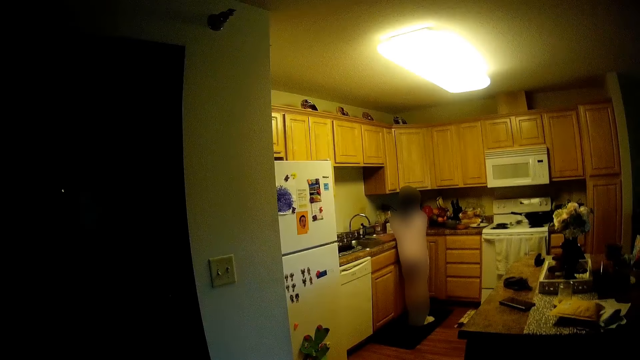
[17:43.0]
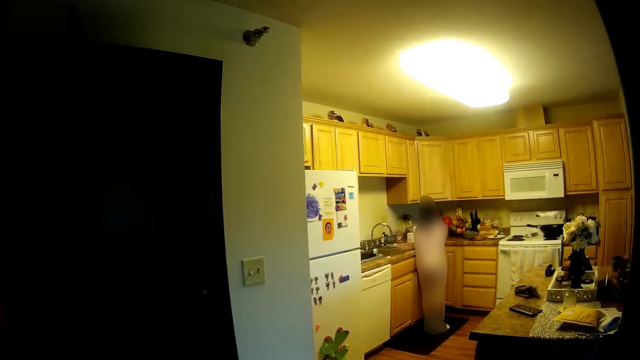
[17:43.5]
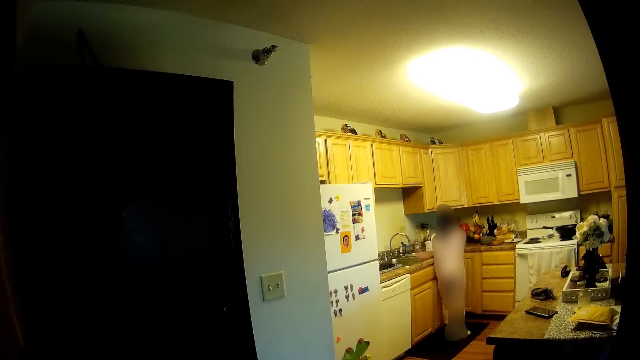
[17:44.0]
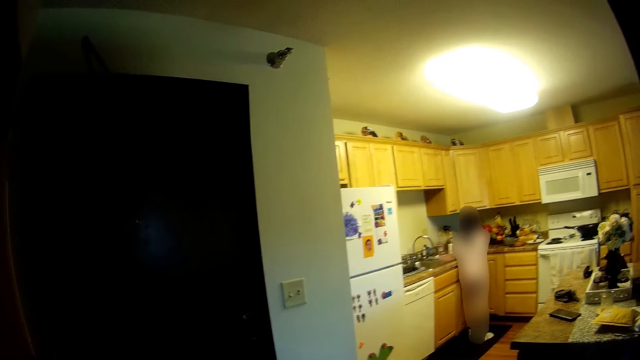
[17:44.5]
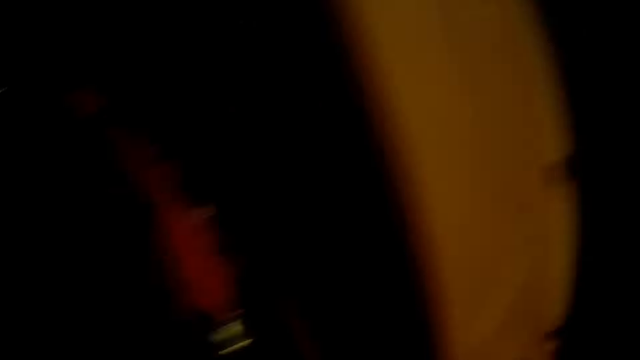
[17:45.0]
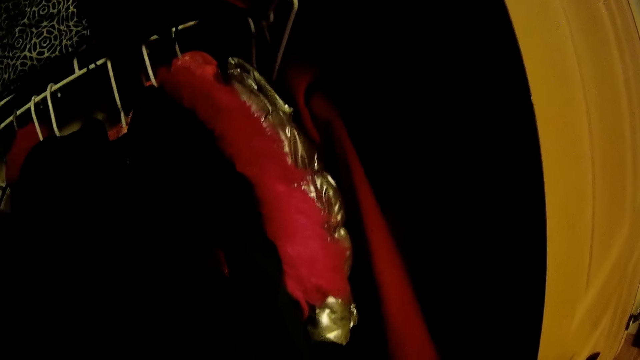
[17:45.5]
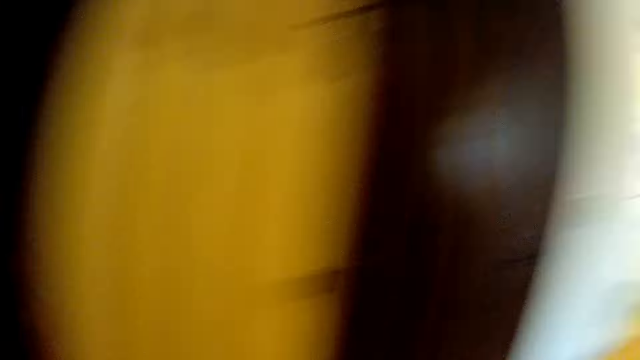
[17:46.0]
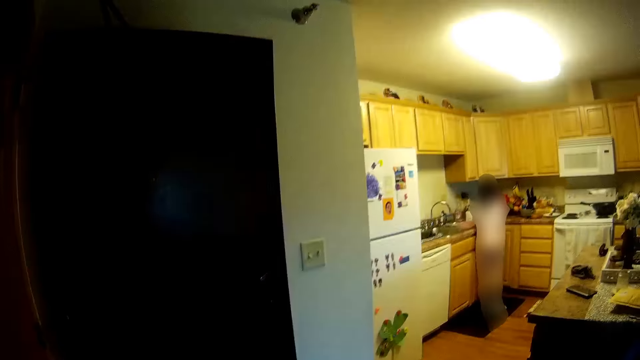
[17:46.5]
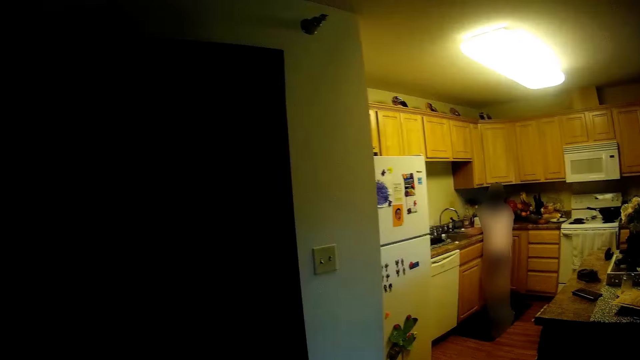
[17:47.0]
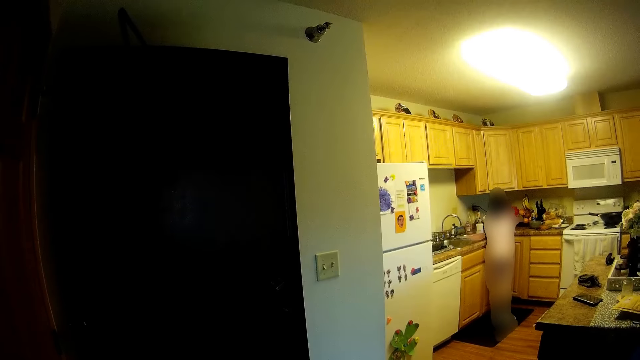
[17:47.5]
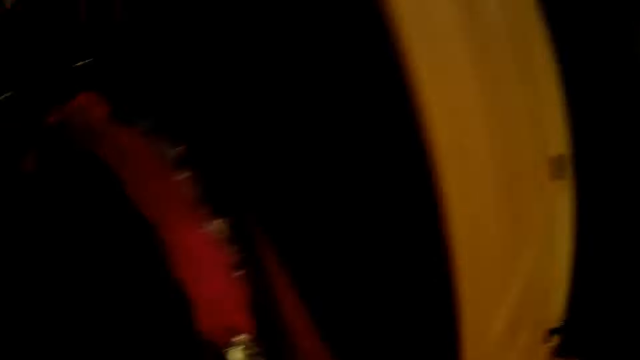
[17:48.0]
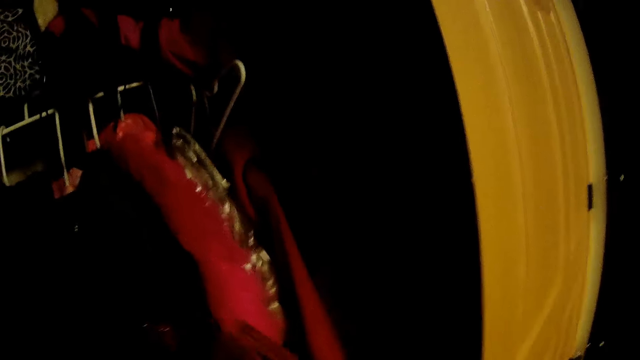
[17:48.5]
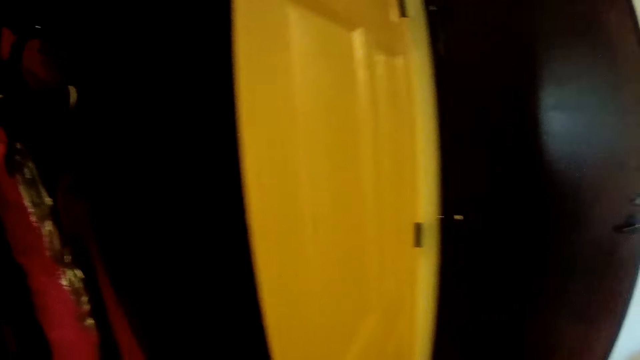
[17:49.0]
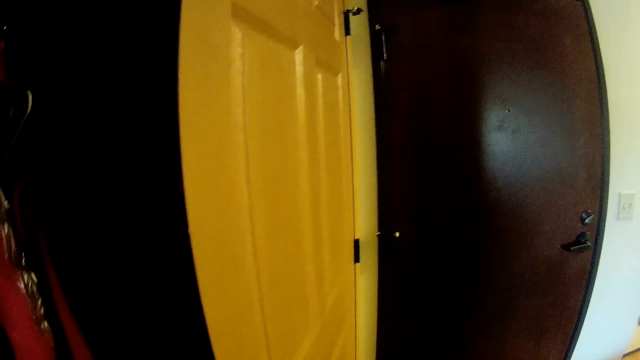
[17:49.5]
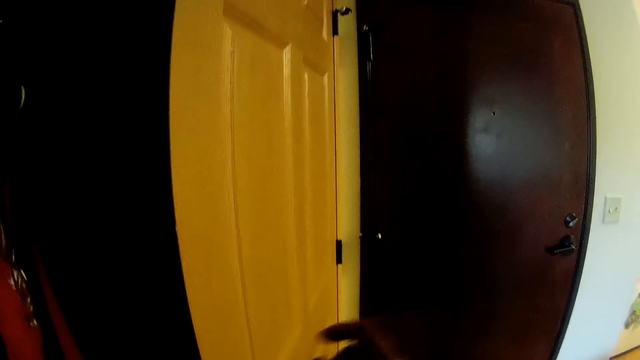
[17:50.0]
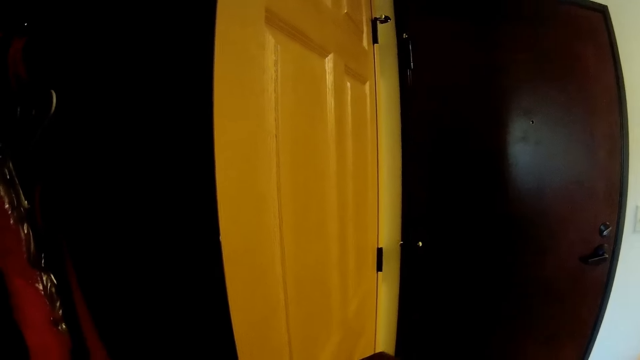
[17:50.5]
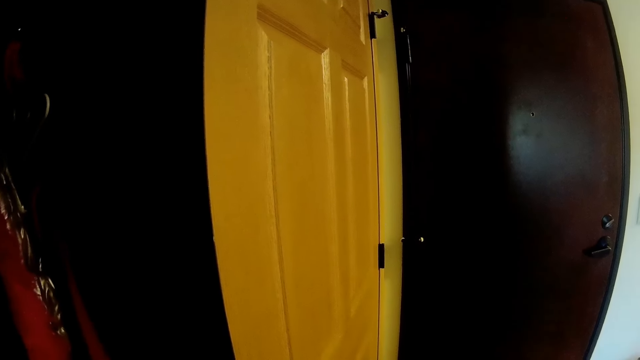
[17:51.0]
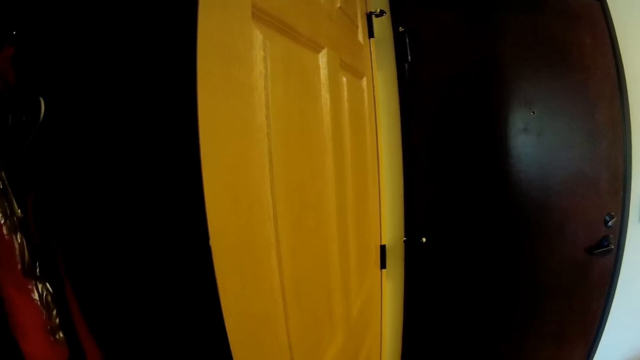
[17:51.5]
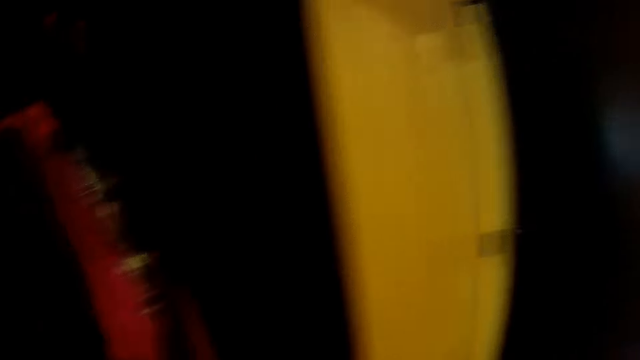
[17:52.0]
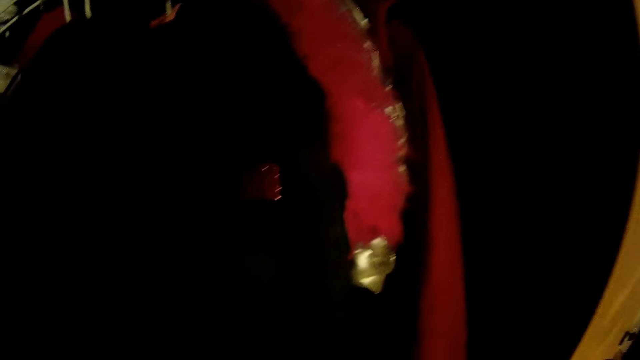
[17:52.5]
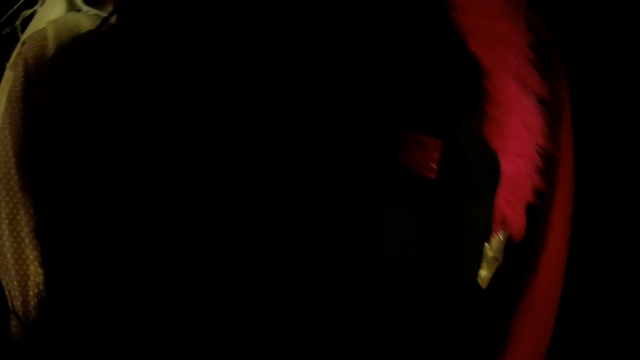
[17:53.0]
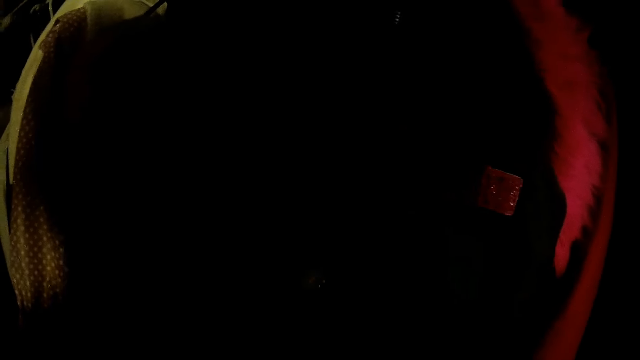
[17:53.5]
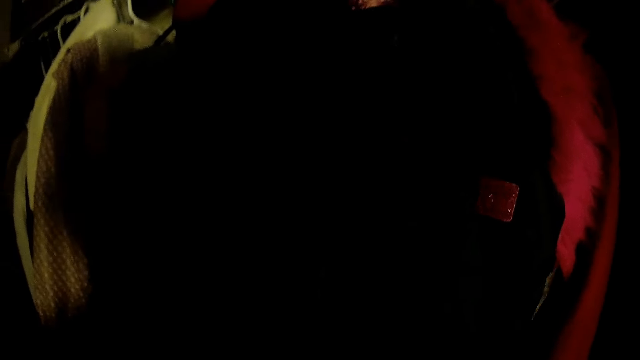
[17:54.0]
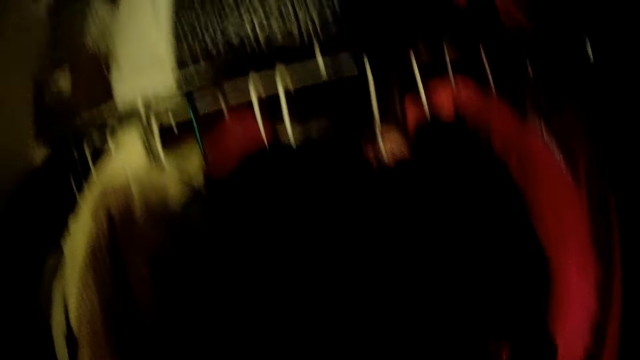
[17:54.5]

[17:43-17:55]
The camera wearer interacts with the girl.

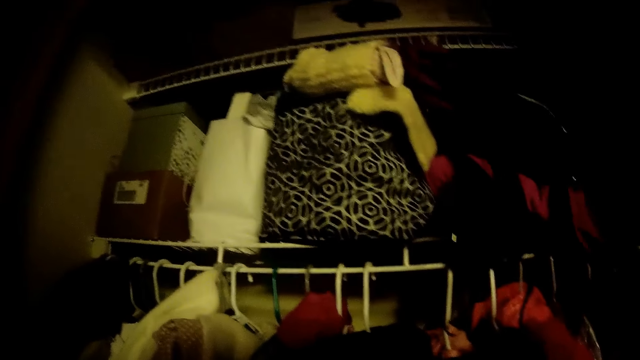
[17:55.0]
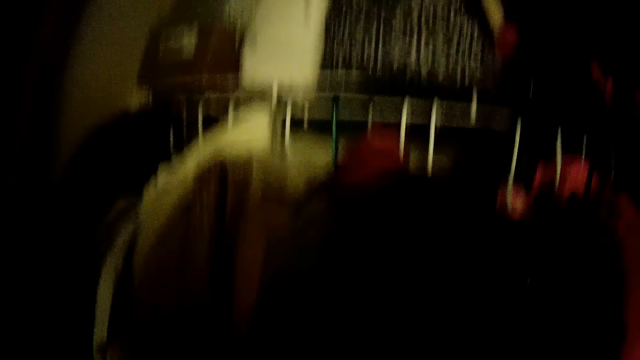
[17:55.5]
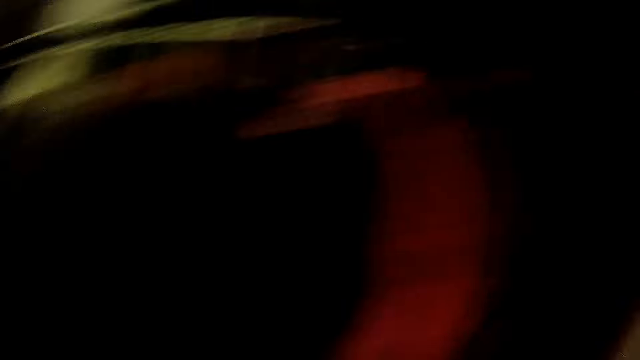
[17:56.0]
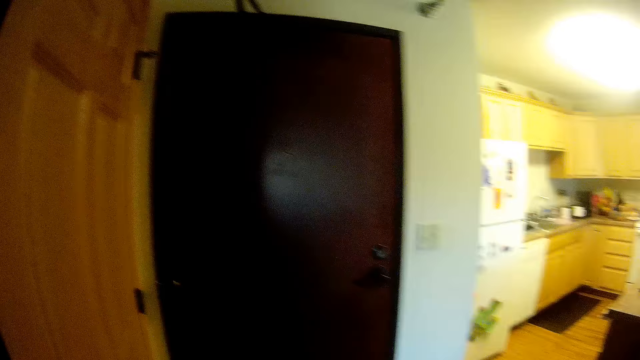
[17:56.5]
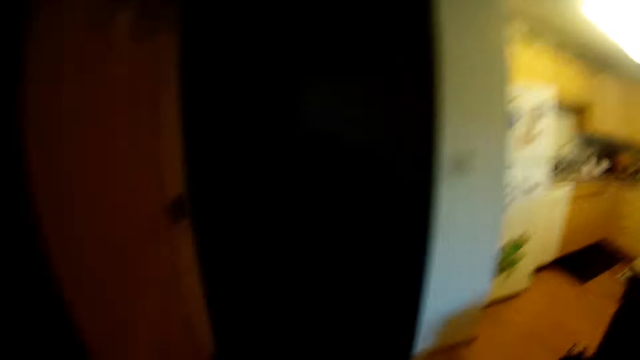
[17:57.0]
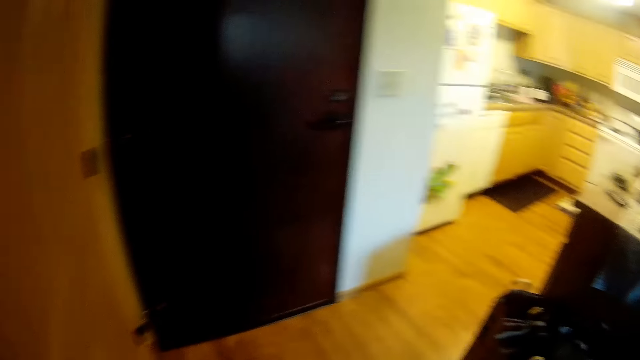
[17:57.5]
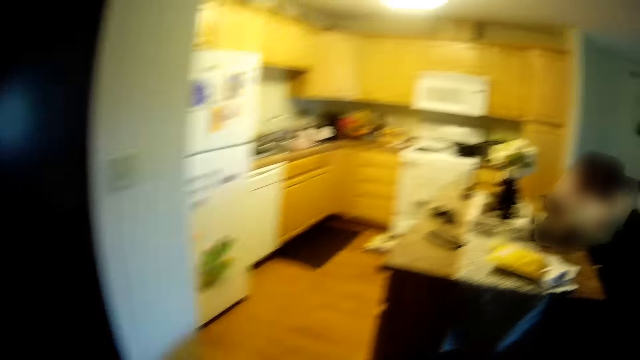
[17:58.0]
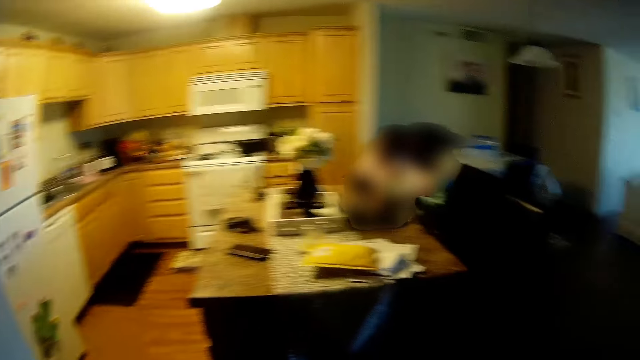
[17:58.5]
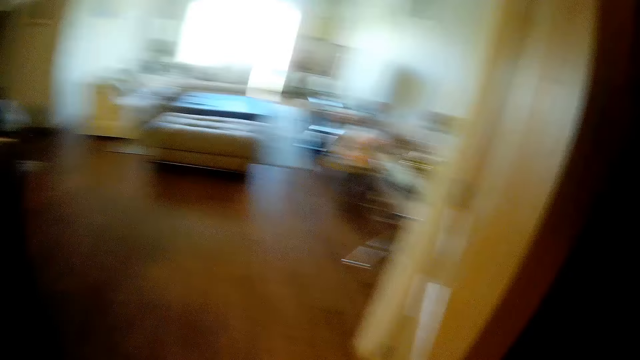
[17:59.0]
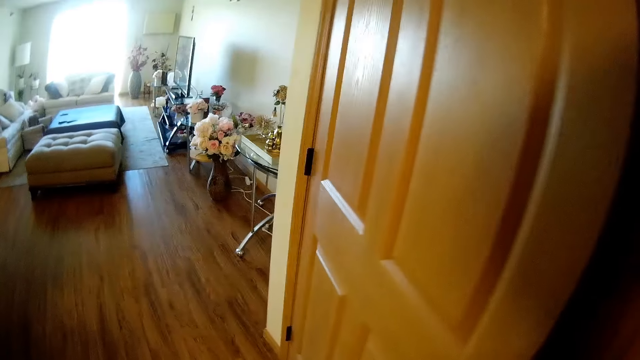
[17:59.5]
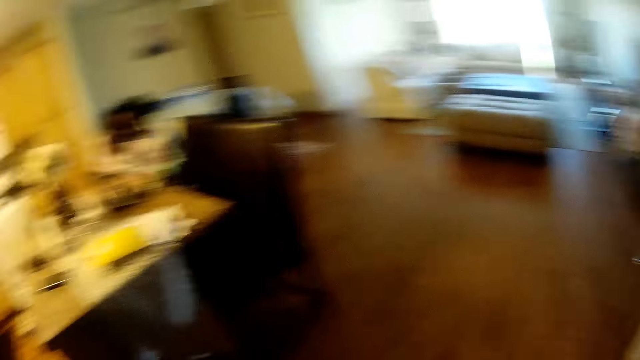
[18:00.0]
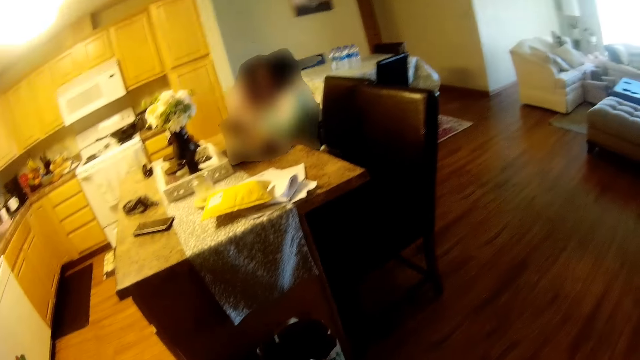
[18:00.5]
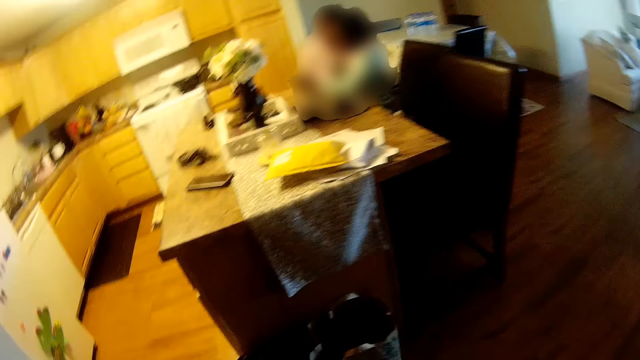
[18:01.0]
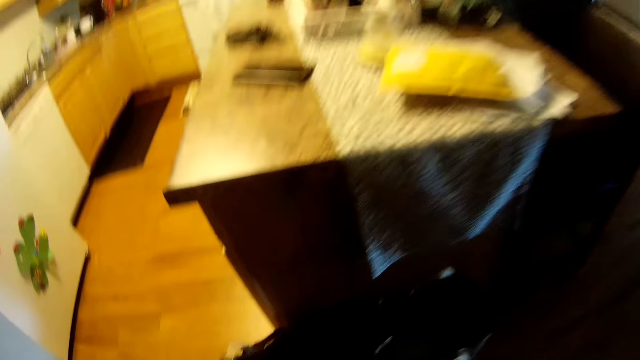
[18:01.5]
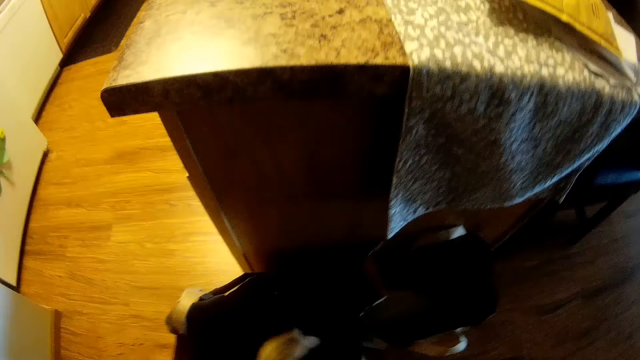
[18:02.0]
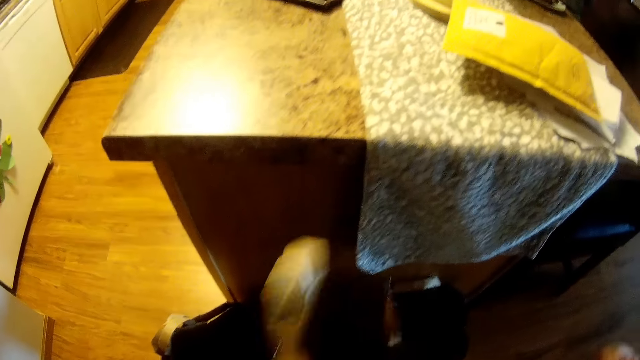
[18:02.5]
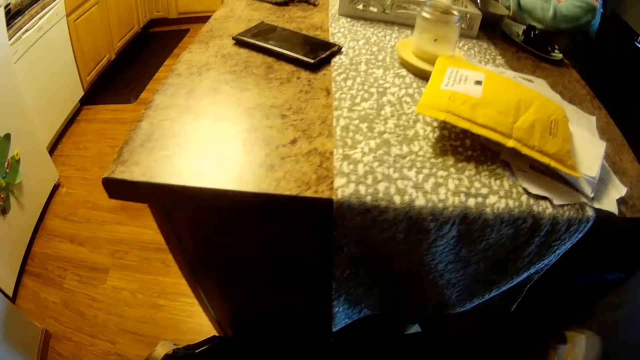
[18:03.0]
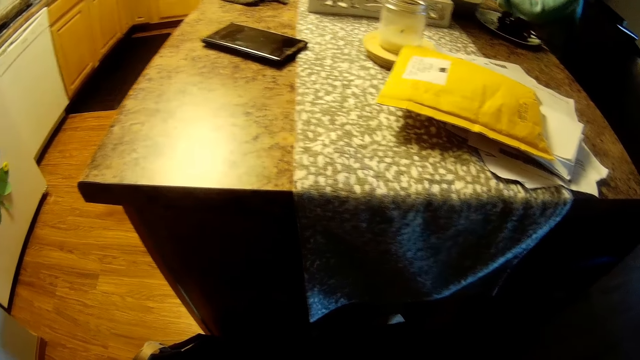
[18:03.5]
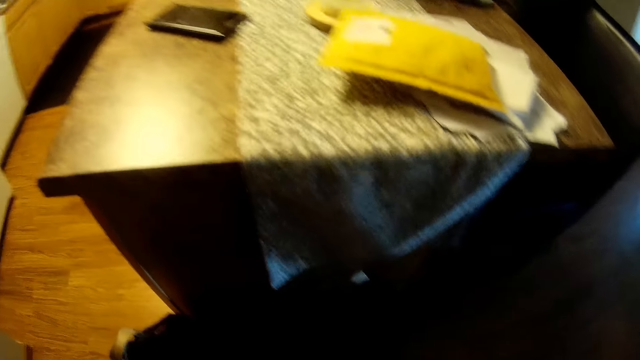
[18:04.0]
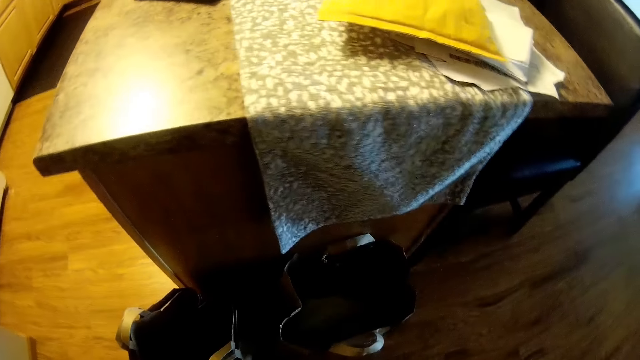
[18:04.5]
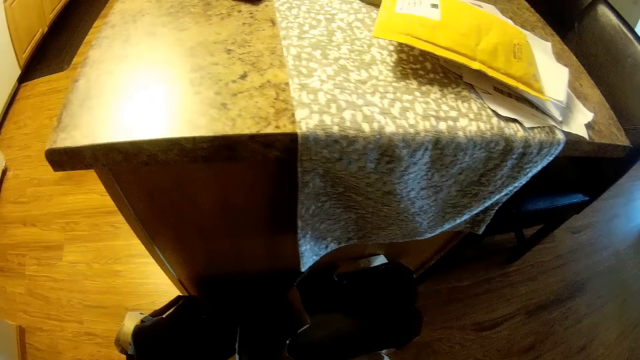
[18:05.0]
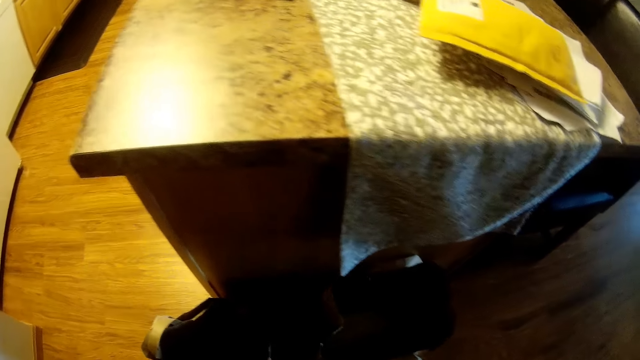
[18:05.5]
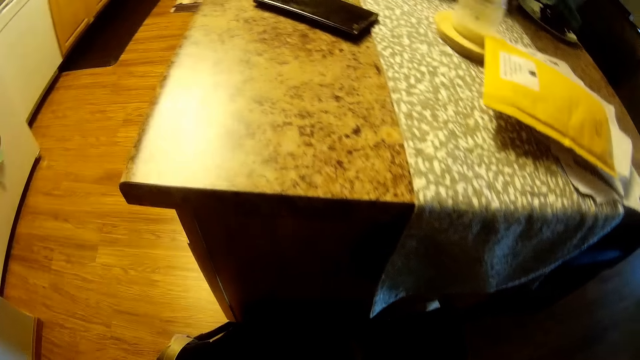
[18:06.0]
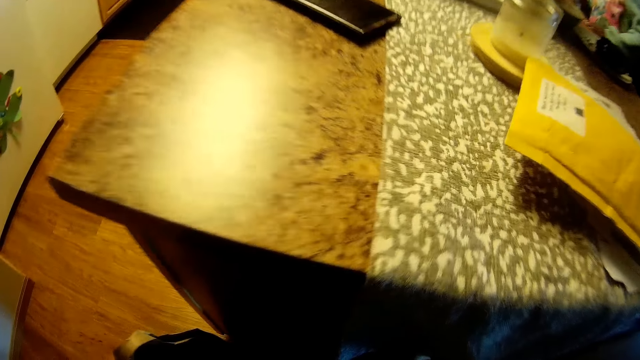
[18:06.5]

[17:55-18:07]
The camera wearer removes trash in a trash can with her left hand. She picks something on the floor.
